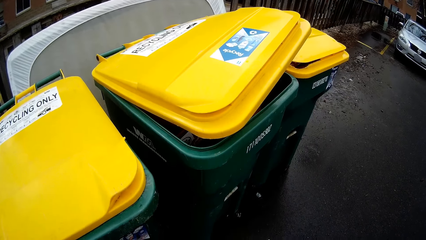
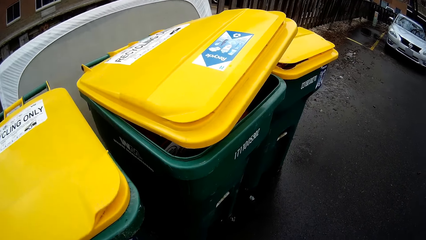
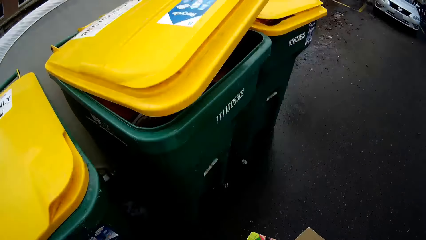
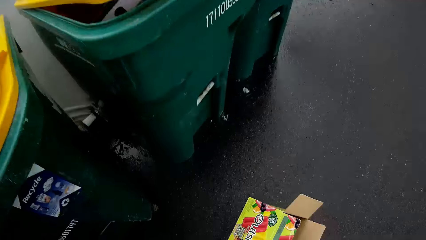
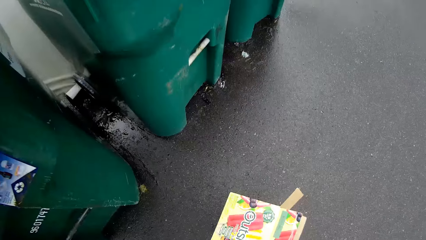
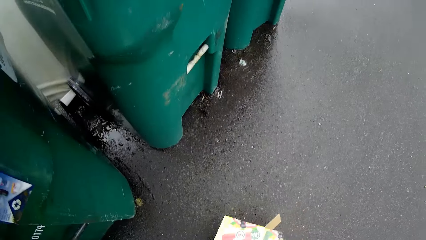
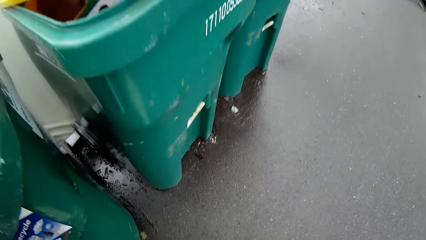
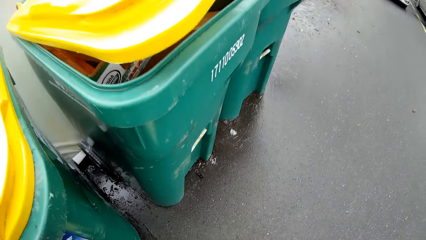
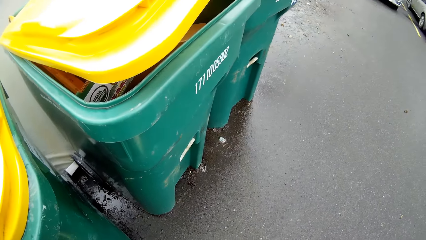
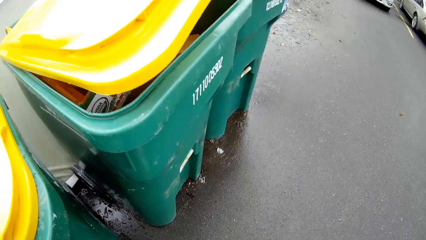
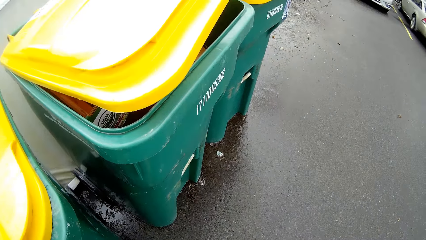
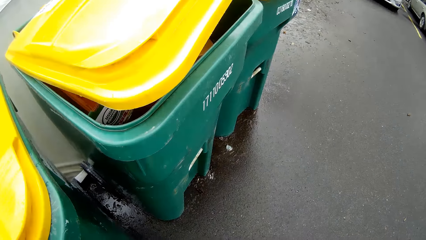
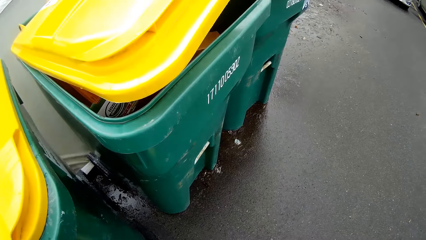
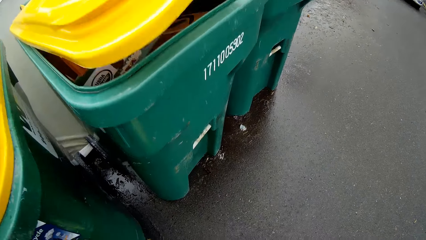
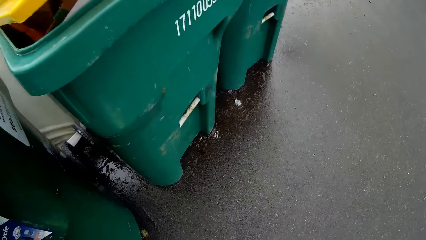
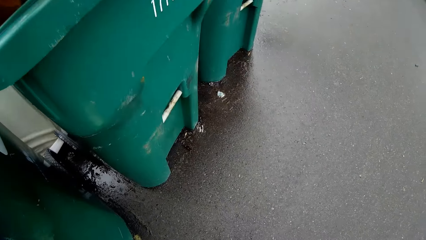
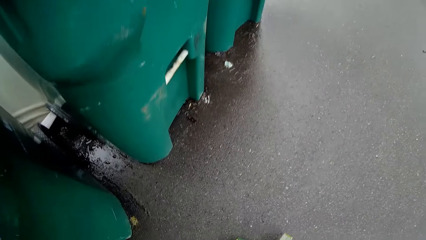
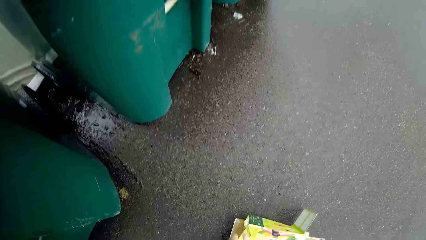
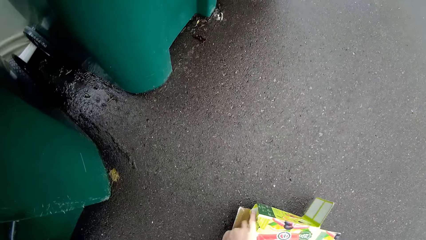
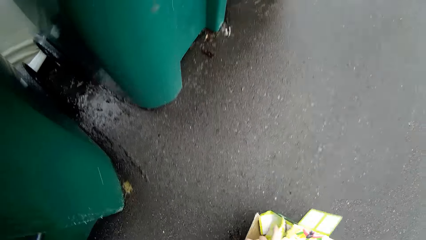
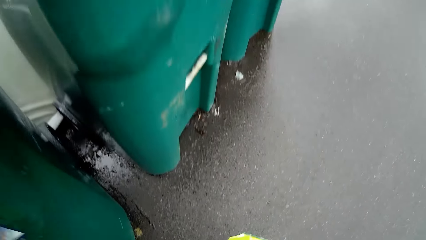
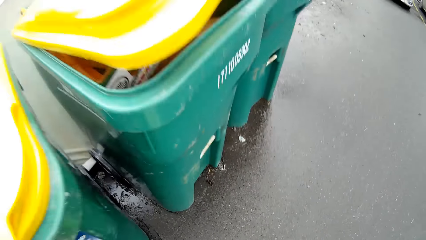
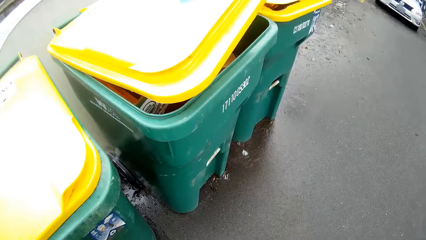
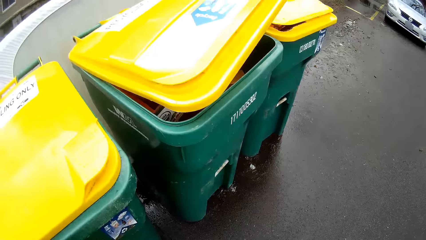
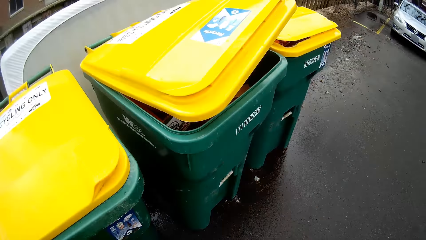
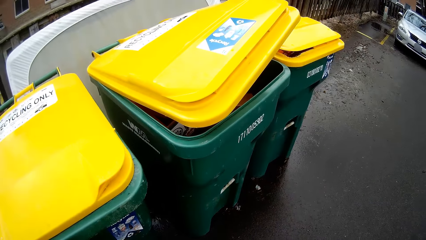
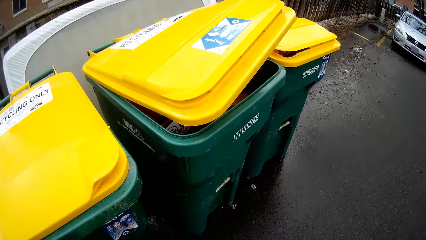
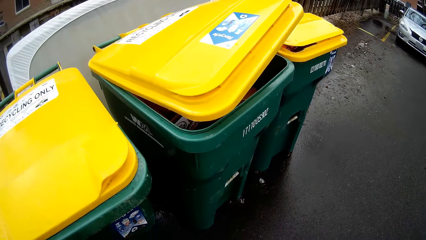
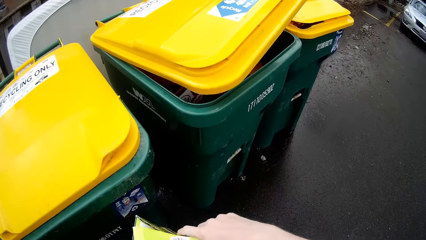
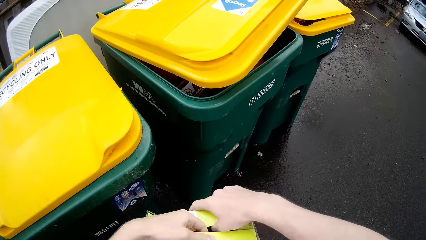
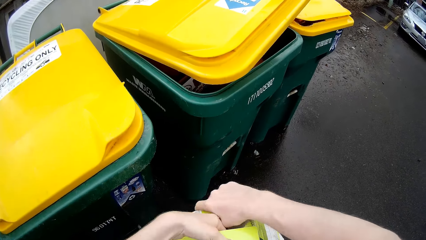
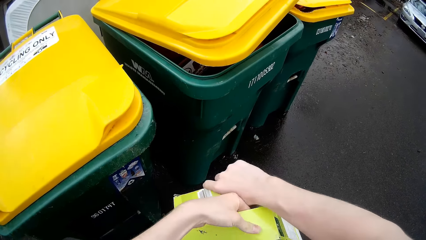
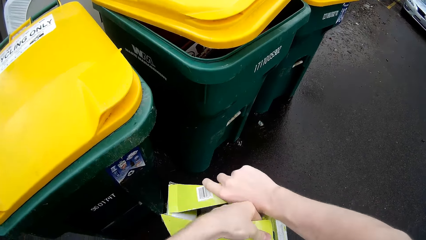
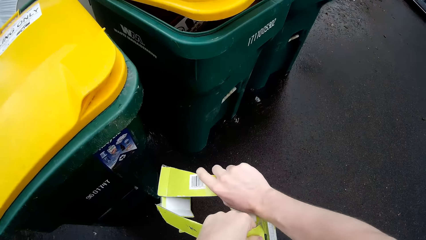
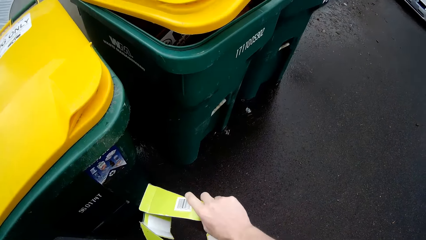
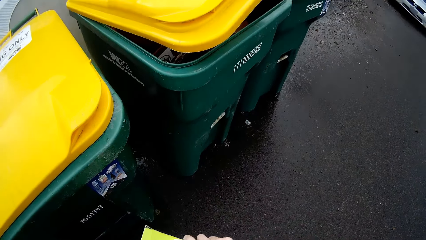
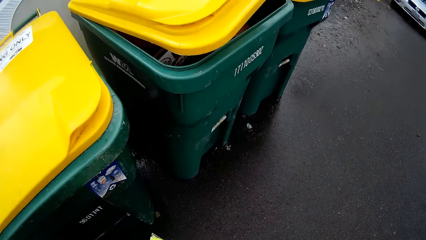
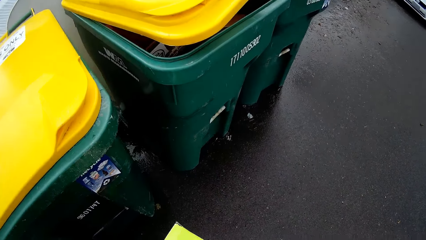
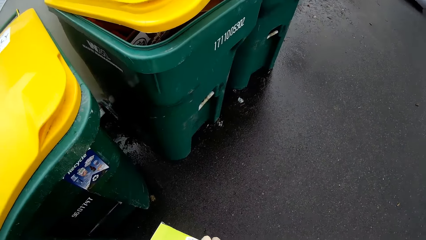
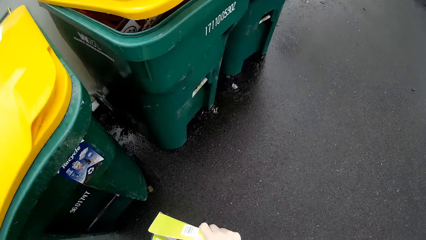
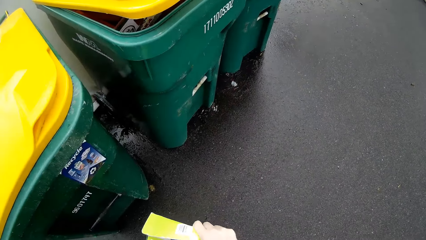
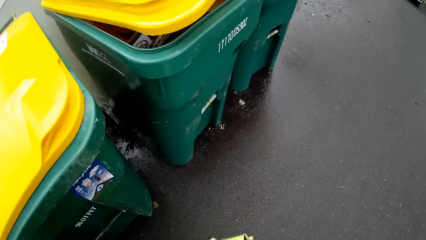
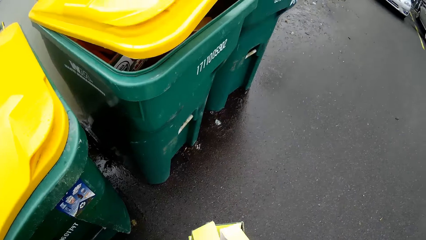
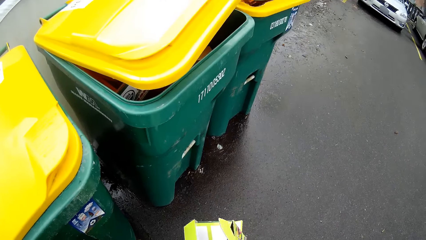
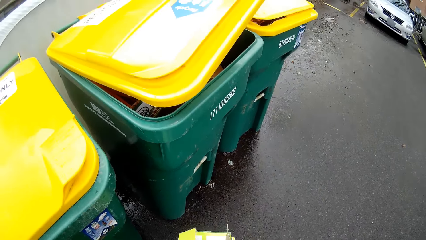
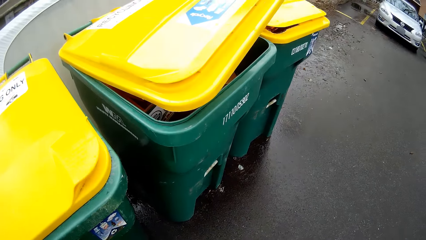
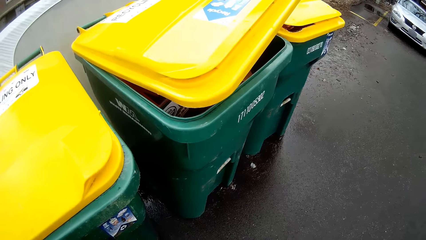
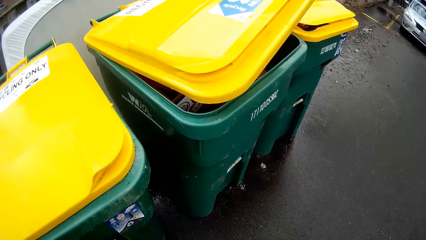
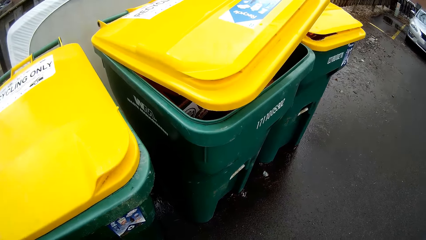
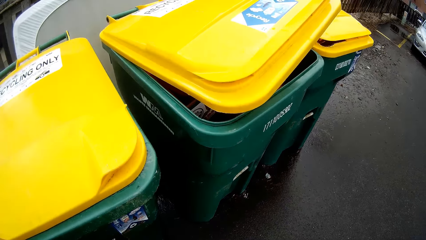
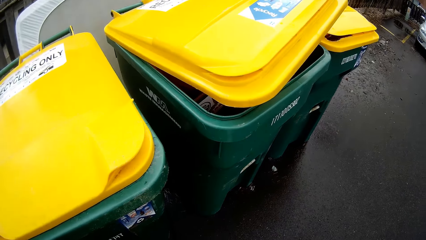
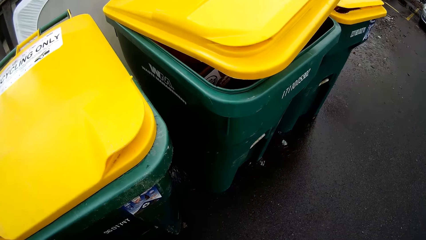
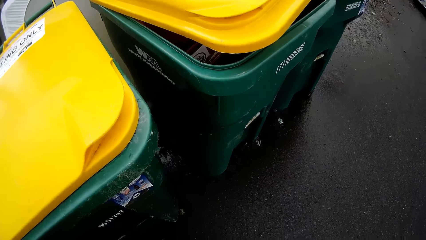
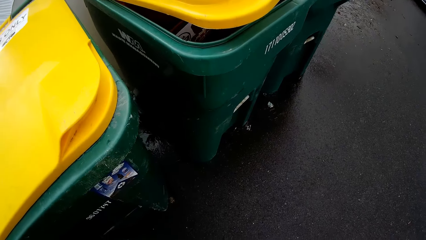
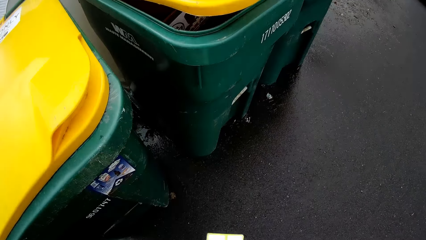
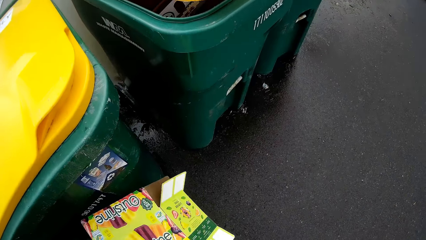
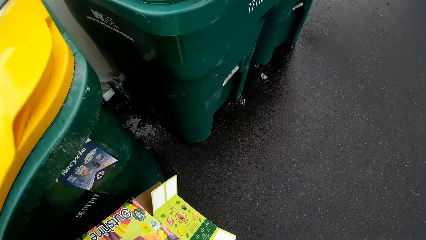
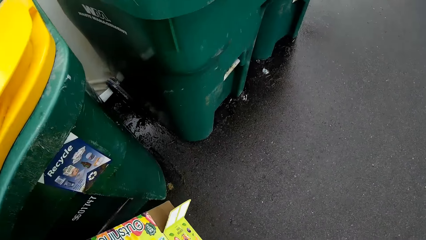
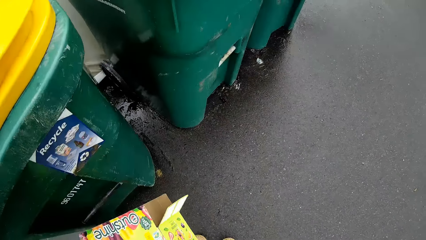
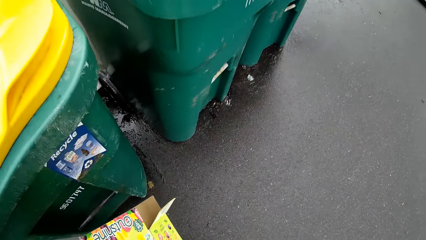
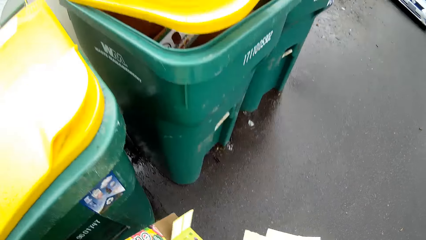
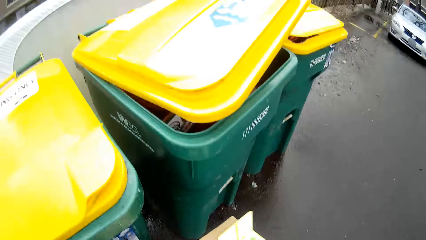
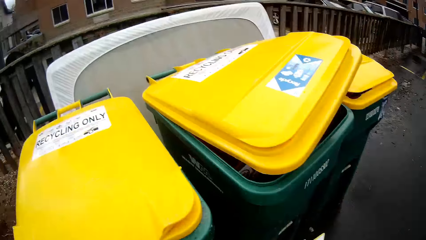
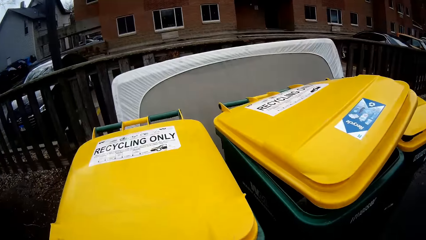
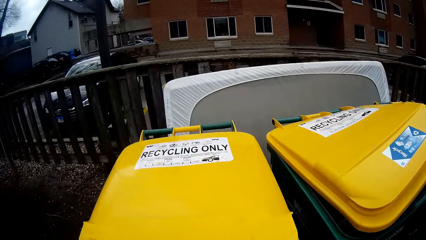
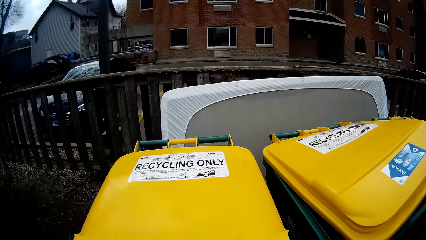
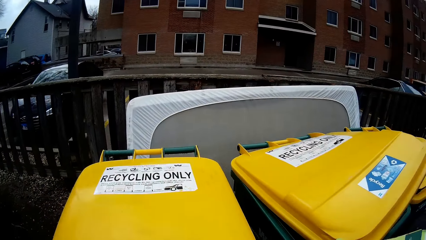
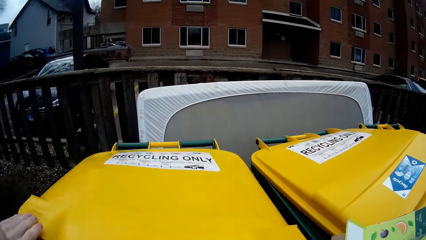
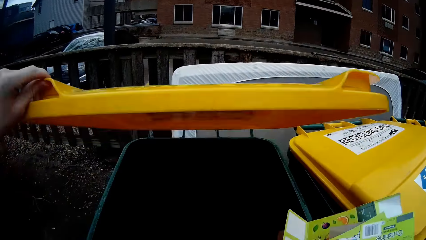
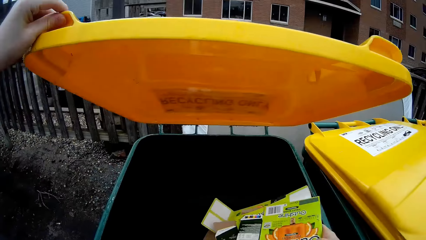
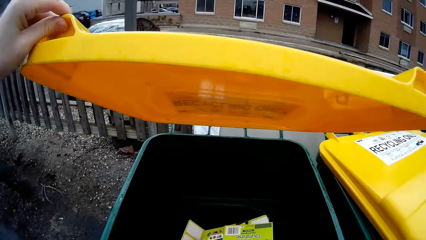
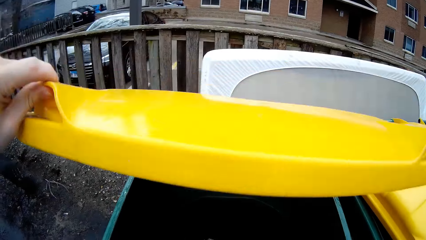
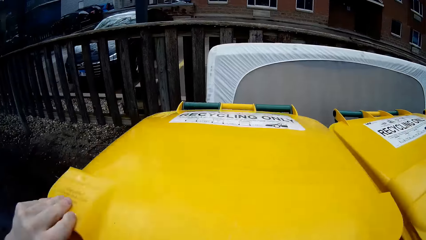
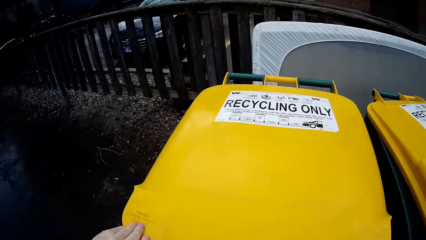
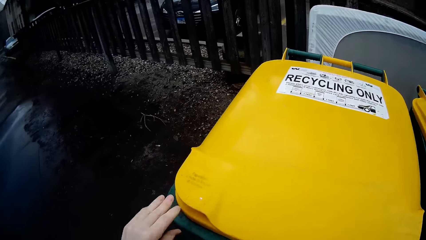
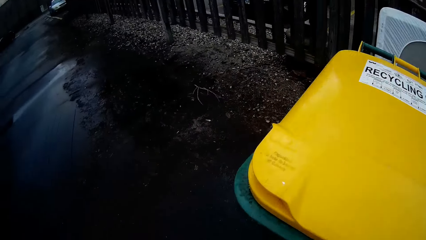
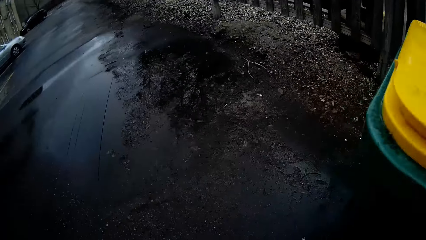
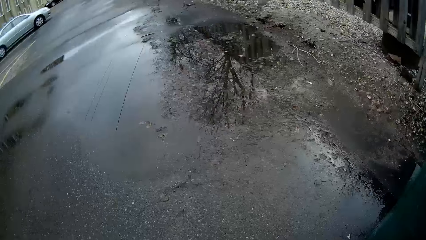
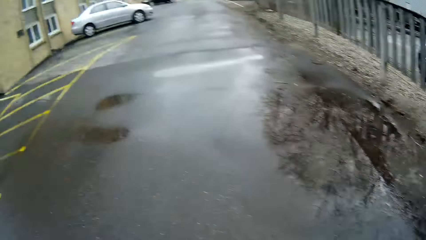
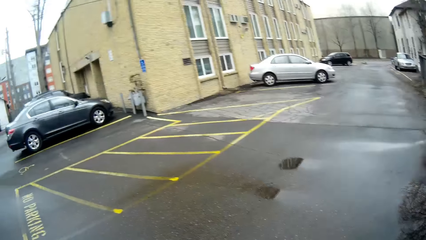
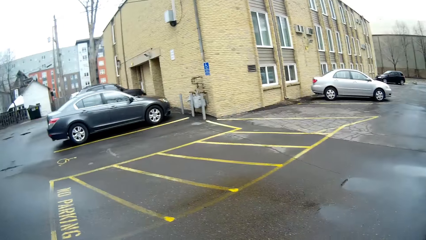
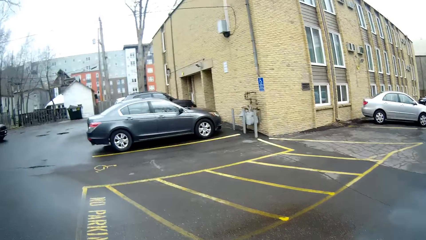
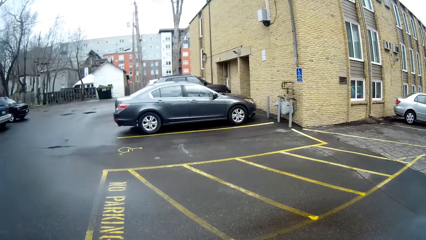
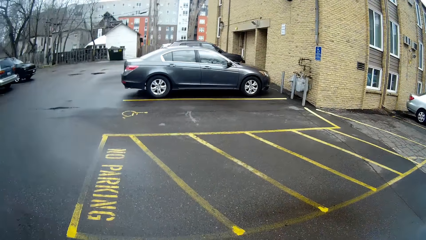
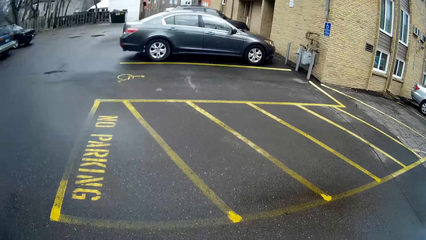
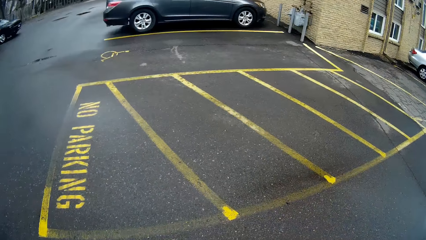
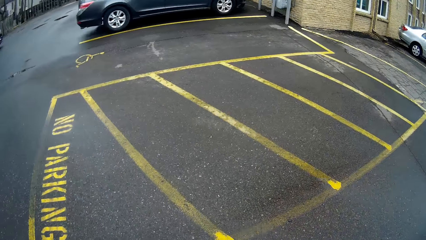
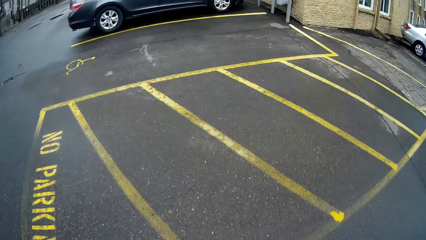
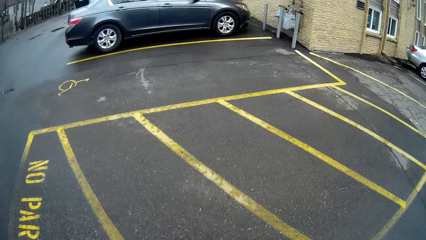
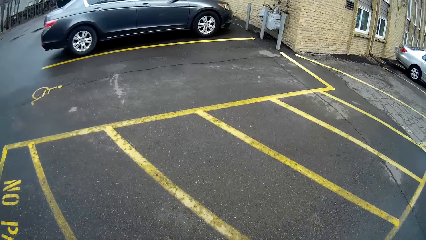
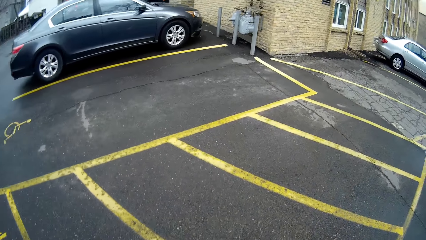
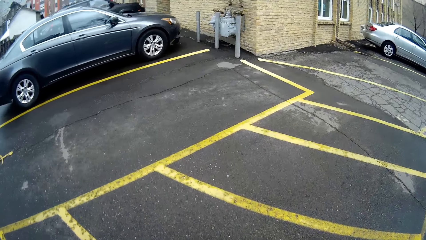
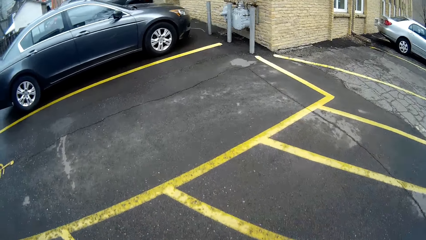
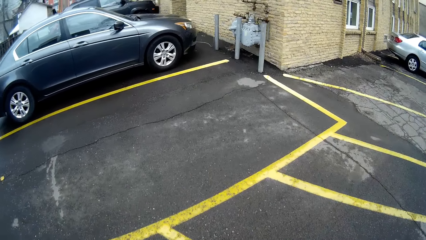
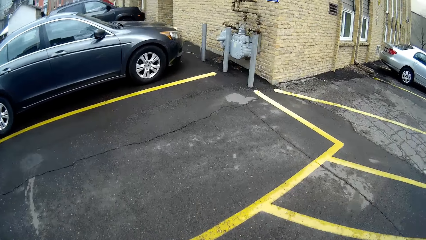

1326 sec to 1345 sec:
The camera wearer drops the carton on the floor. He picks up the second carton from the floor. He tears the carton with both hands. He opens the waste bin with his left hand. He throws the carton in the waste bin. He closes the waste bin. He walks towards the door.
